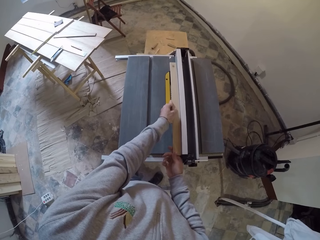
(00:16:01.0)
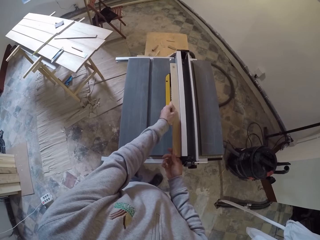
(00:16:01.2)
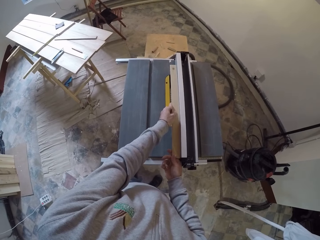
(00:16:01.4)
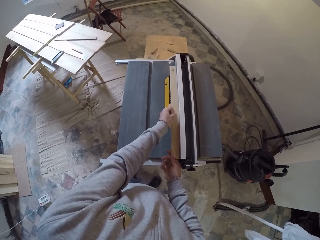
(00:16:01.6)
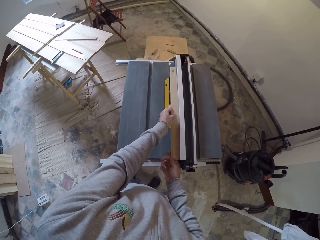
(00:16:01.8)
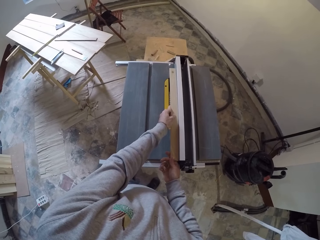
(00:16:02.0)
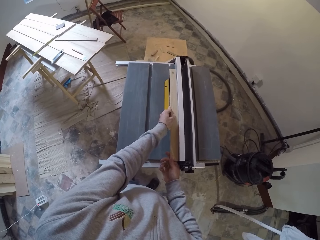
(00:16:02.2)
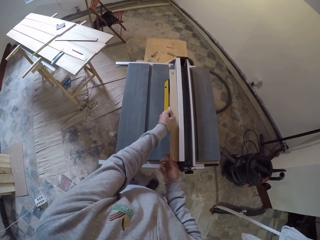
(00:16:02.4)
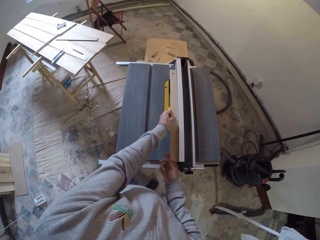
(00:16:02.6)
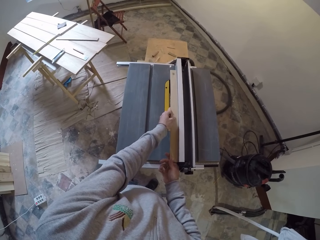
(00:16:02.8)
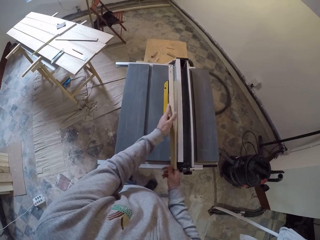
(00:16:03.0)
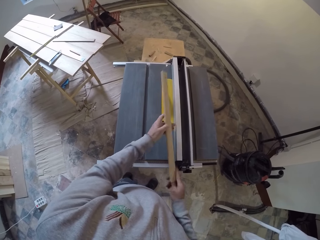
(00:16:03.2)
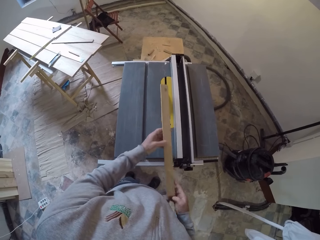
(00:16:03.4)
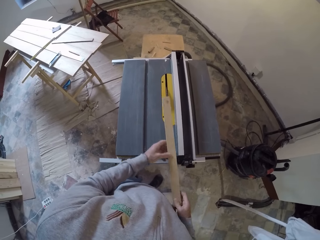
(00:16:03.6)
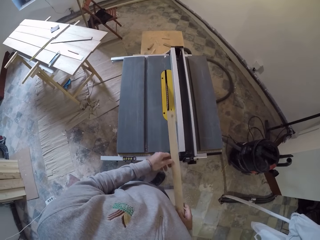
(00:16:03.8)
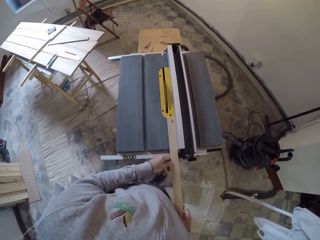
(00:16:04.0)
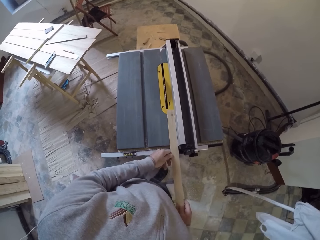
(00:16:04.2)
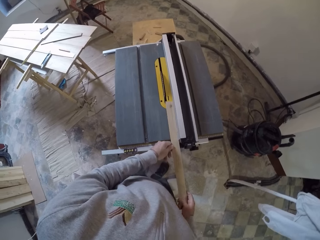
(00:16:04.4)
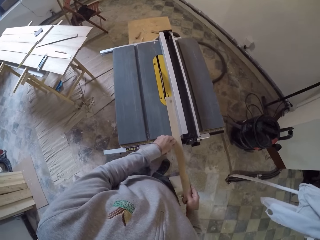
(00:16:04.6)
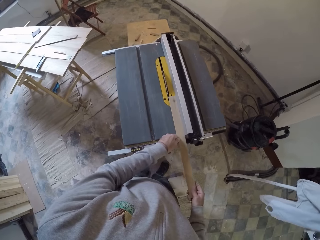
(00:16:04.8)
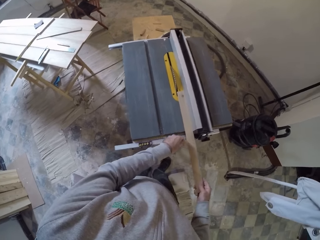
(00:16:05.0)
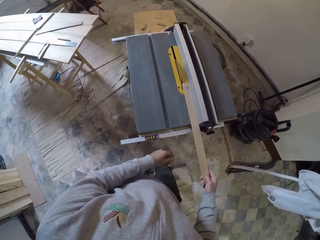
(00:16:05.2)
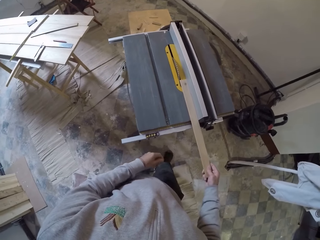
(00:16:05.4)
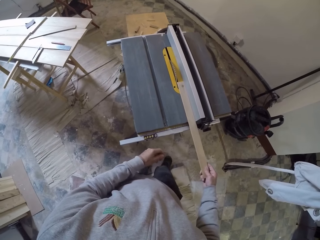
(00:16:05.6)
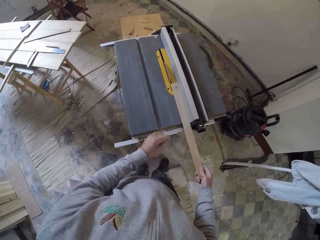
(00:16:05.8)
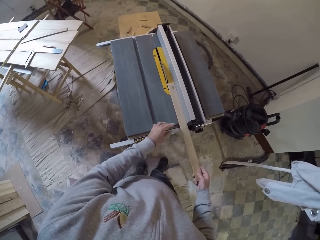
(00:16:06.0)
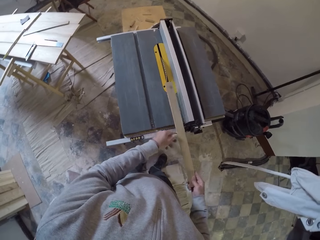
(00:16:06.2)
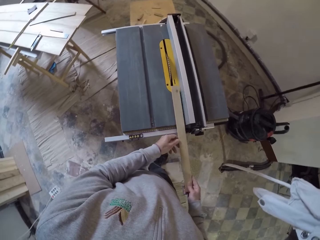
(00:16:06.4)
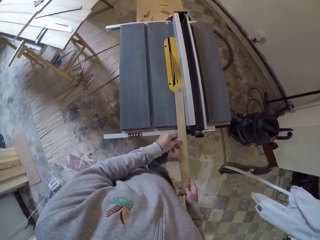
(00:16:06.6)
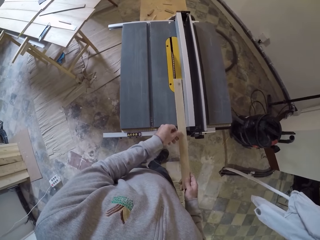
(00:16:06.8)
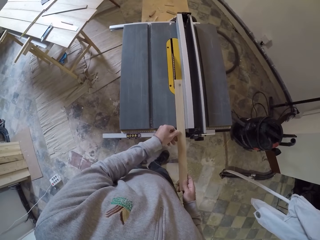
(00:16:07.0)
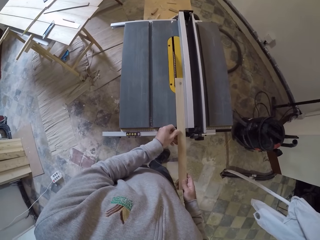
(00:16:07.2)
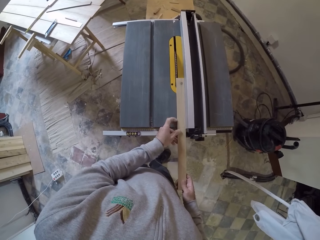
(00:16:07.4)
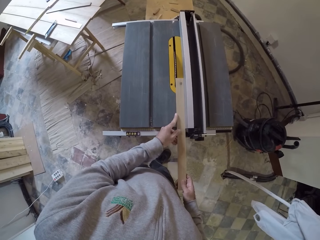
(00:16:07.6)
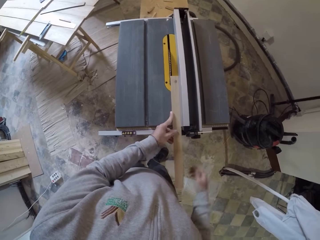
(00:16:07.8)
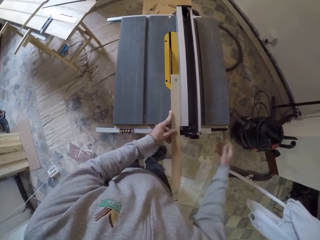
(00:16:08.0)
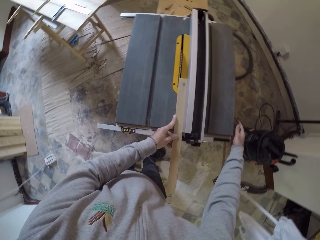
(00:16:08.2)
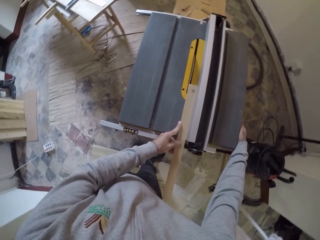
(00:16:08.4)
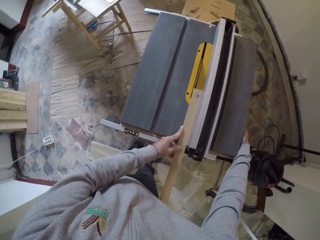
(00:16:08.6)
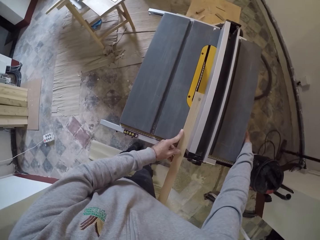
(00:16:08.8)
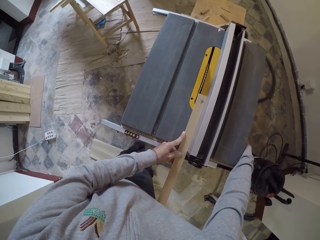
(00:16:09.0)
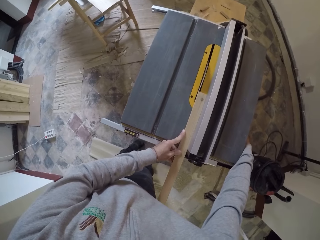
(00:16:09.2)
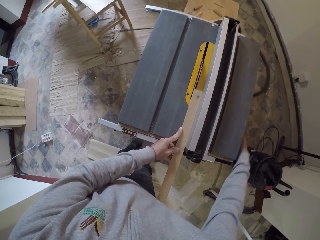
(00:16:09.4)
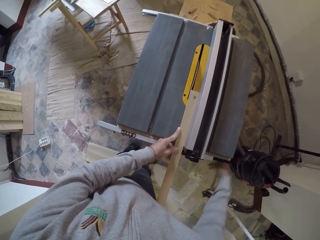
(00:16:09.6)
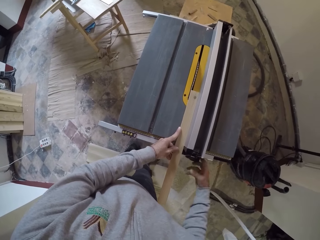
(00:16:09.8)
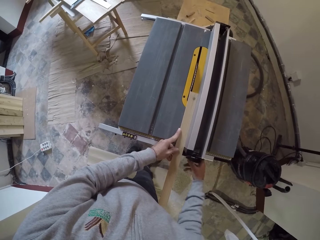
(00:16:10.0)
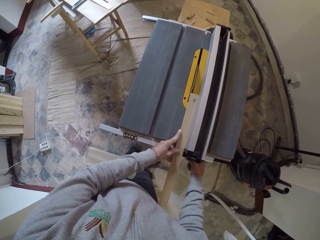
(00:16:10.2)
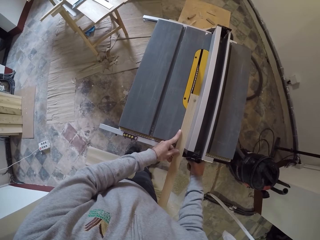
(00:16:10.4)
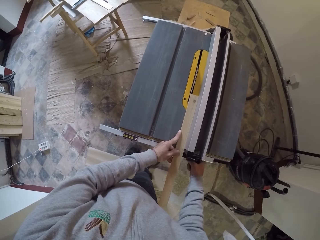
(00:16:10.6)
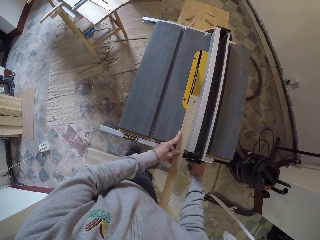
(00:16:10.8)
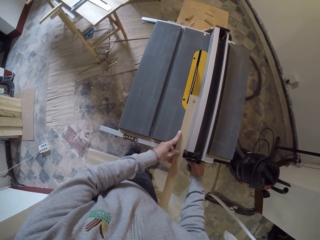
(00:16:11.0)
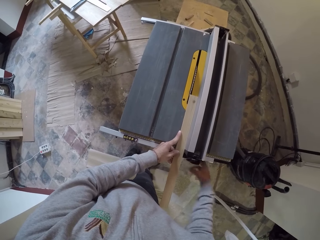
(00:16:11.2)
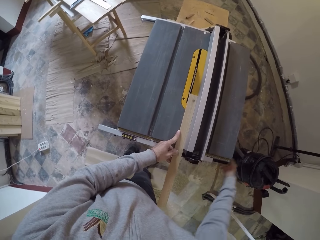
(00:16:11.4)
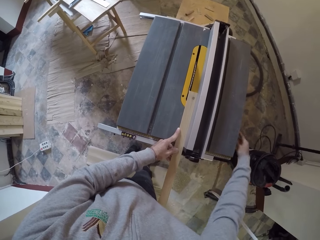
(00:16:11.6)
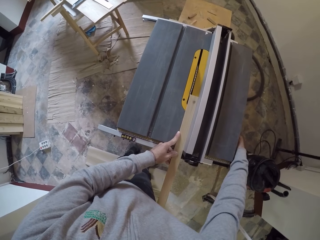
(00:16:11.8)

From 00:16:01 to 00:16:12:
The camera wearer looks at the piece of wood. They cut wood with the table saw.

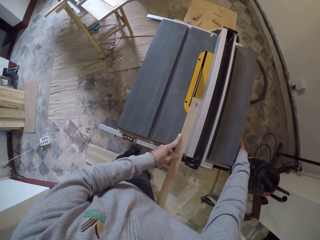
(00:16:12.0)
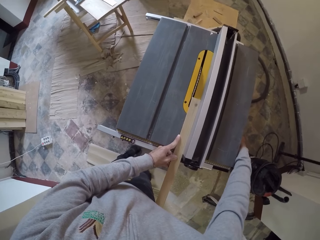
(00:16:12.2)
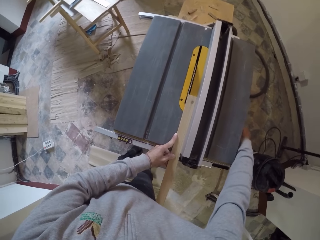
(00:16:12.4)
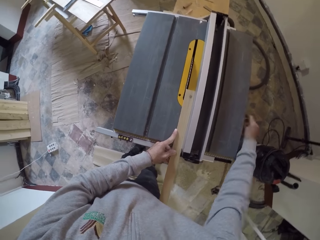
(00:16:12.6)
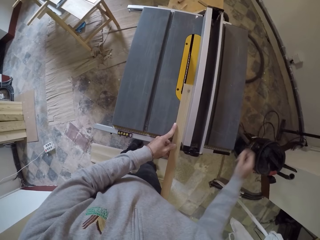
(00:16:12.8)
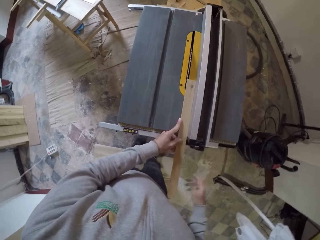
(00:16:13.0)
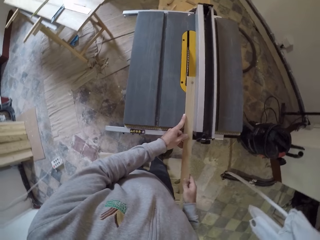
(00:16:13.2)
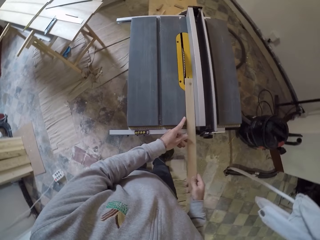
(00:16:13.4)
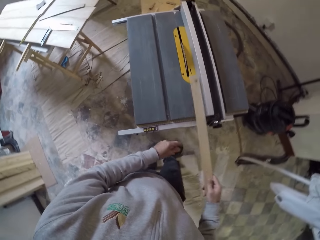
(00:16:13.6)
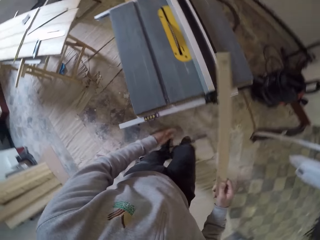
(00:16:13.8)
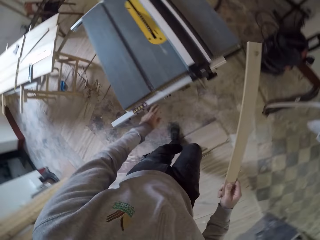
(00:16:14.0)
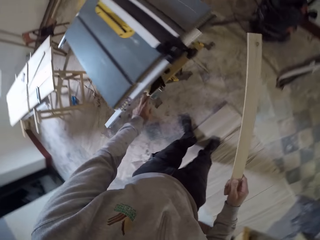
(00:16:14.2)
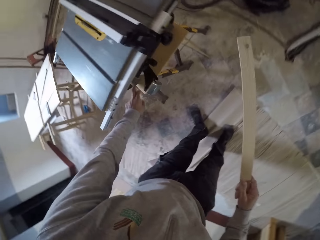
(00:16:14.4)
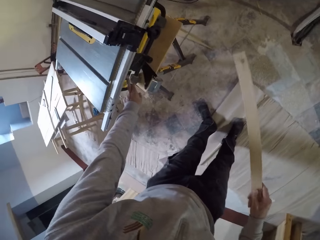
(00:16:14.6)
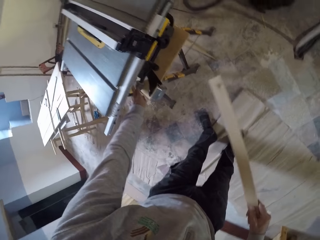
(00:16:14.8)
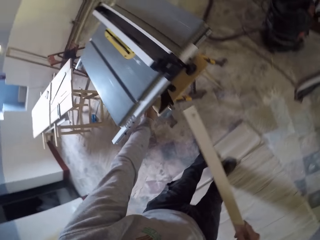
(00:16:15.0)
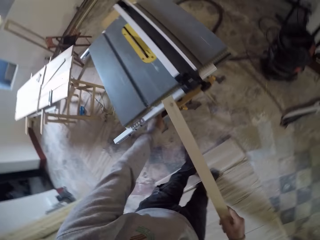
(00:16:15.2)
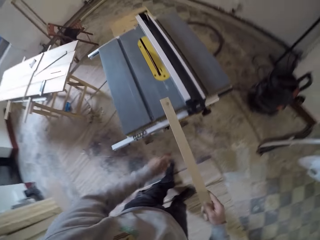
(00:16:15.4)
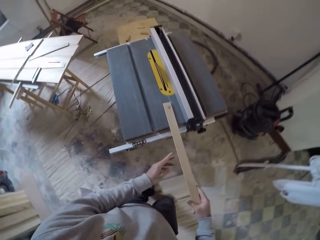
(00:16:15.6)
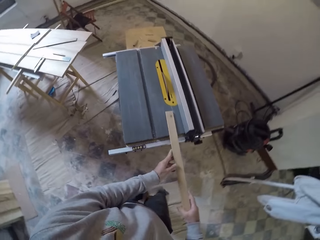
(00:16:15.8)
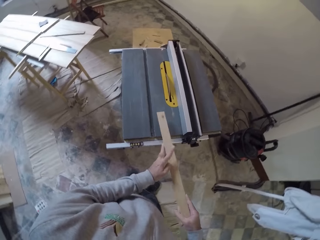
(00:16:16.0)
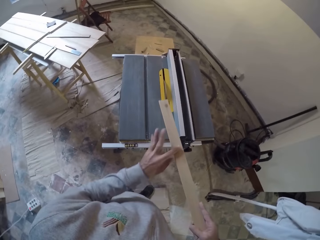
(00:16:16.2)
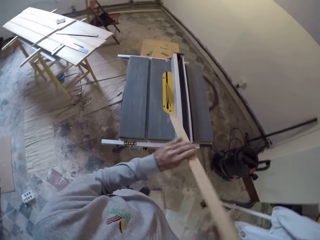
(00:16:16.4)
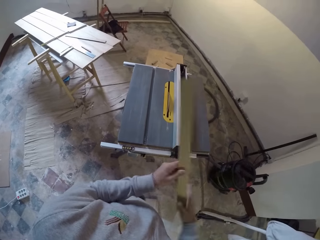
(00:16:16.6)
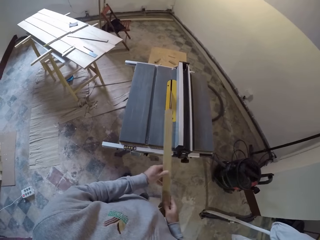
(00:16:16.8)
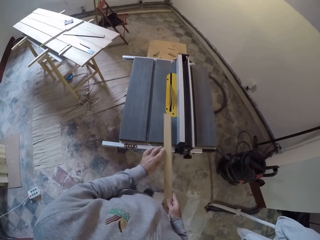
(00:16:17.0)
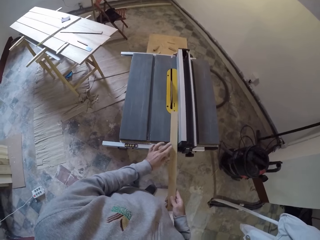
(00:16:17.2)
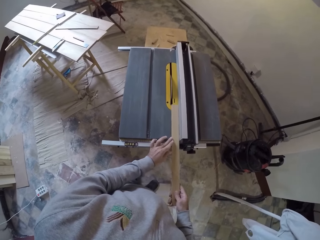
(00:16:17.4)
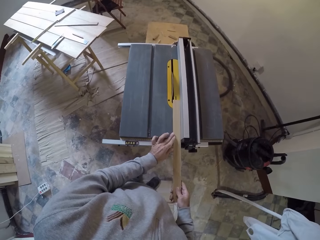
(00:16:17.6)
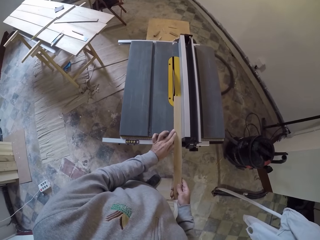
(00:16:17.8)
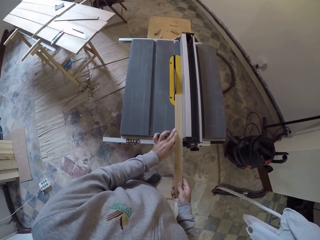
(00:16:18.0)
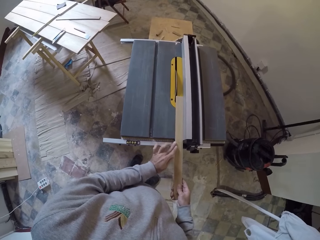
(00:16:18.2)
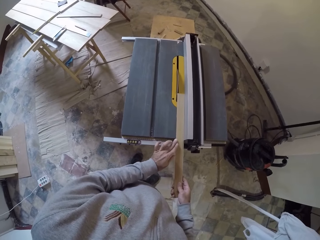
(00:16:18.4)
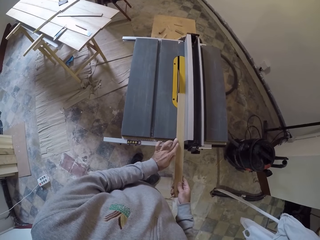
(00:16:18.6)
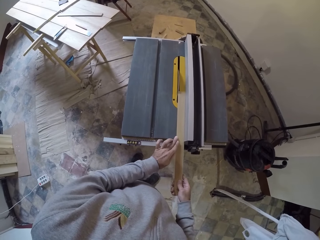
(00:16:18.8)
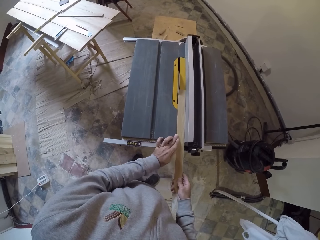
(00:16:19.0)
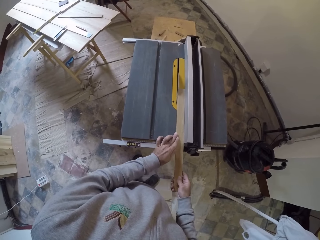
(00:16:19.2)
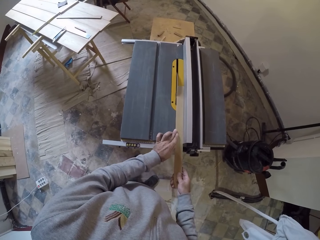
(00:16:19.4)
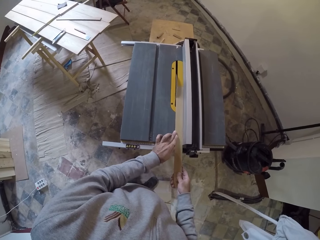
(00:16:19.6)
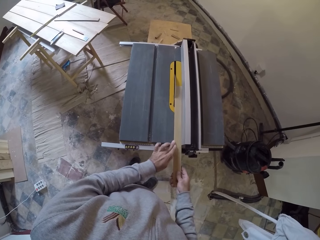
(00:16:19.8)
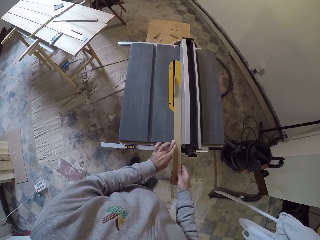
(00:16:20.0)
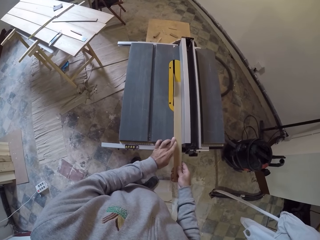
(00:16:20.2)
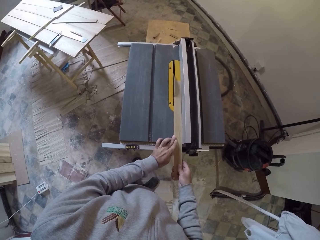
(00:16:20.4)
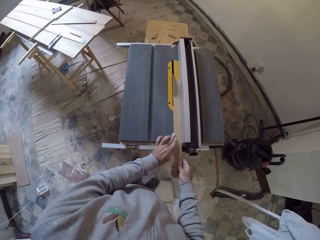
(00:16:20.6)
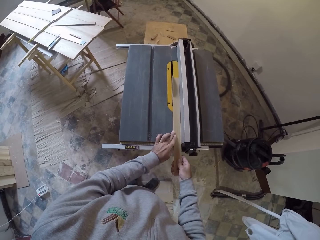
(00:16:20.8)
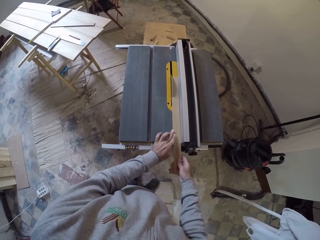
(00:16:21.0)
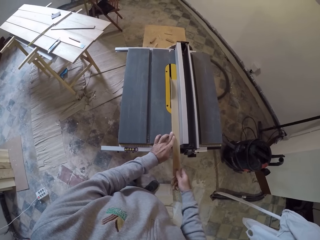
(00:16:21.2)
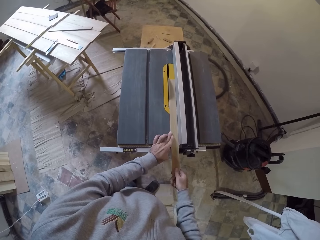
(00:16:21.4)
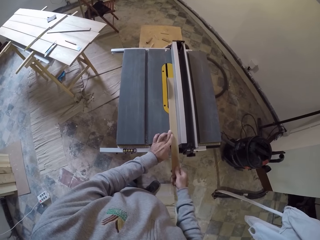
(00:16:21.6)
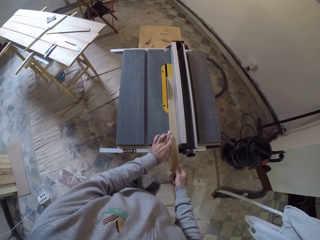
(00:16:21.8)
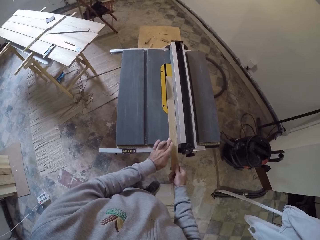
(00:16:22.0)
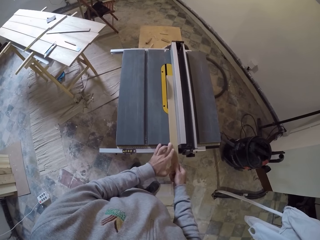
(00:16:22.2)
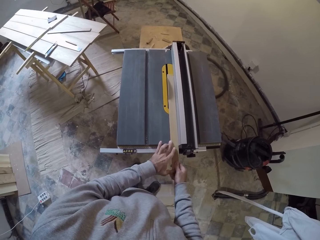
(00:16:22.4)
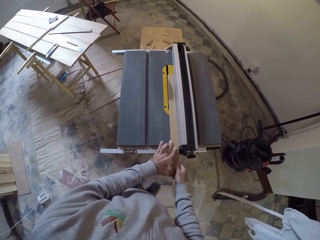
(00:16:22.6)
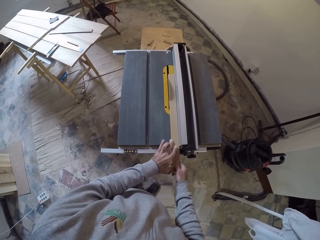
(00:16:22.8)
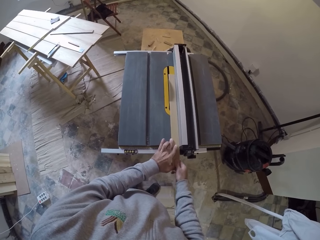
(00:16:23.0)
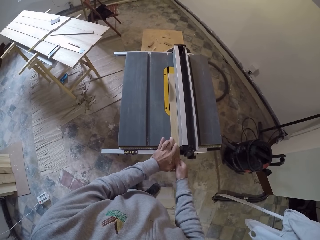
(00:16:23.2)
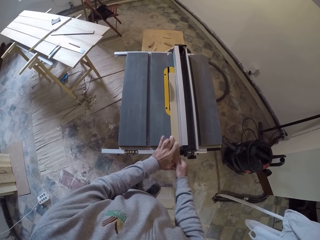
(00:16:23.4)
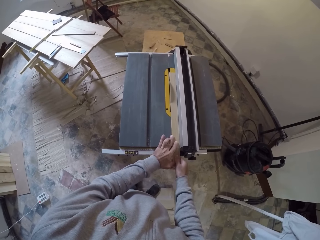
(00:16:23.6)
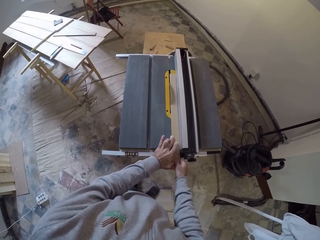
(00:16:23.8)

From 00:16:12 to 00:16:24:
The camera wearer touches the saw table with the left hand. They put on the machine. They turn the piece of wood. They cut the wood with the table saw.
